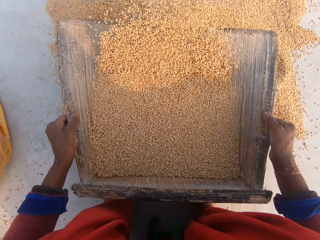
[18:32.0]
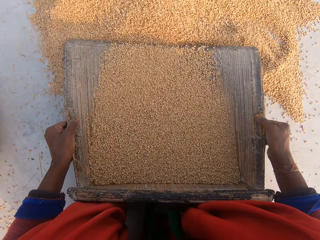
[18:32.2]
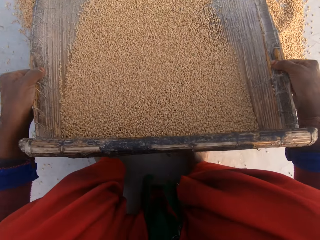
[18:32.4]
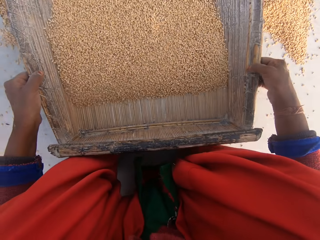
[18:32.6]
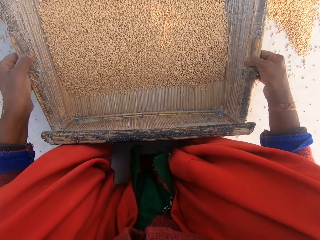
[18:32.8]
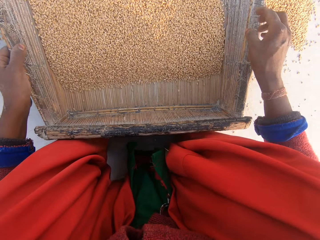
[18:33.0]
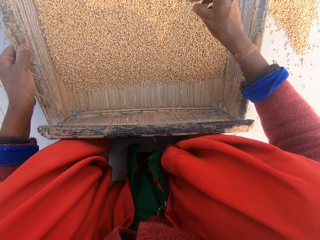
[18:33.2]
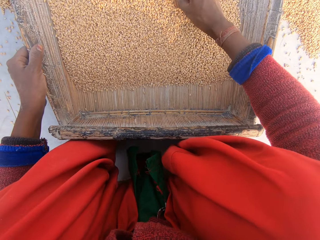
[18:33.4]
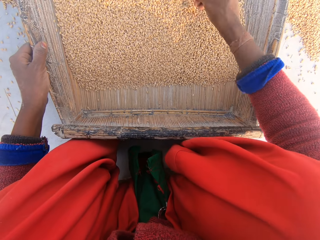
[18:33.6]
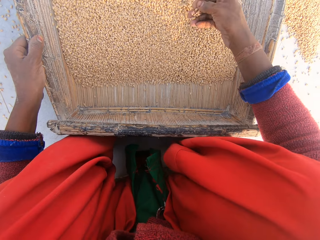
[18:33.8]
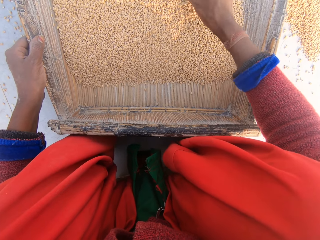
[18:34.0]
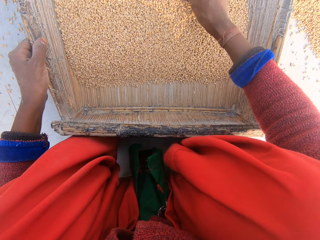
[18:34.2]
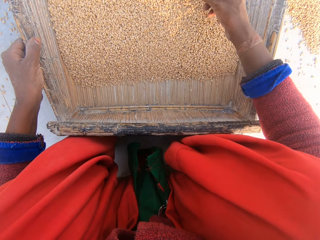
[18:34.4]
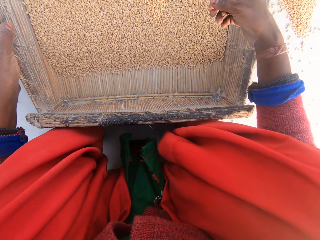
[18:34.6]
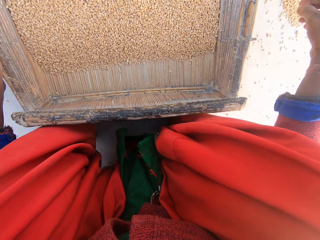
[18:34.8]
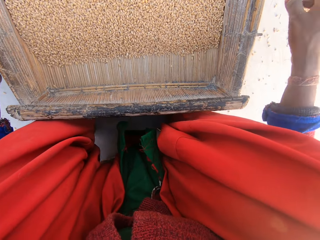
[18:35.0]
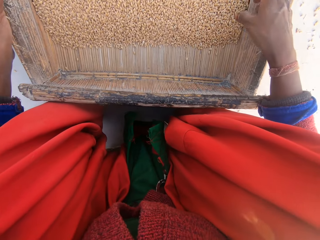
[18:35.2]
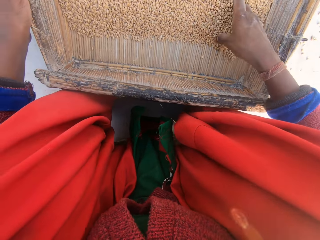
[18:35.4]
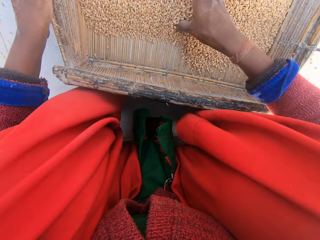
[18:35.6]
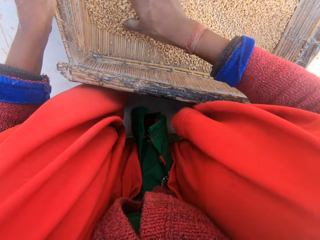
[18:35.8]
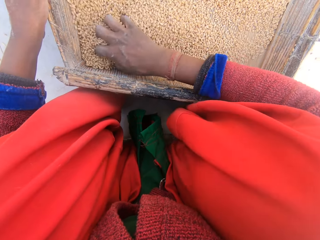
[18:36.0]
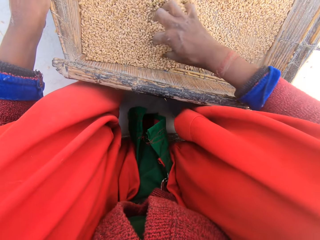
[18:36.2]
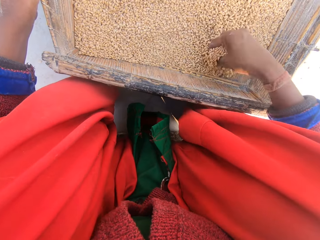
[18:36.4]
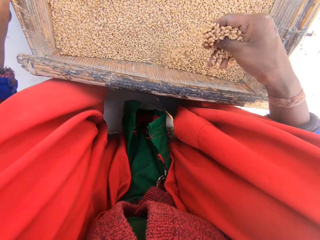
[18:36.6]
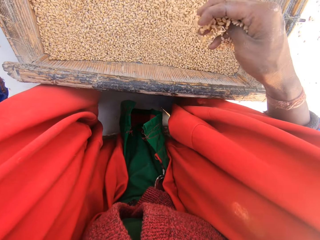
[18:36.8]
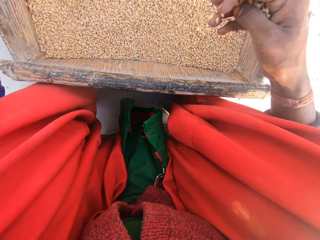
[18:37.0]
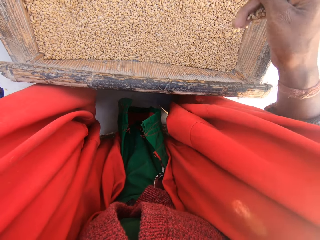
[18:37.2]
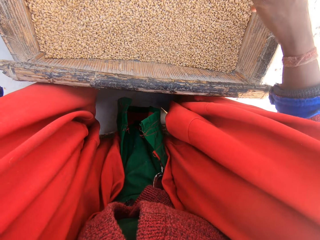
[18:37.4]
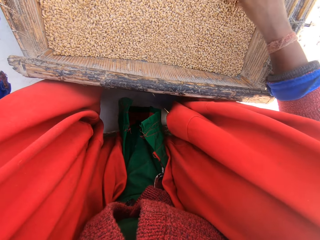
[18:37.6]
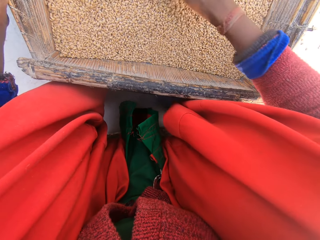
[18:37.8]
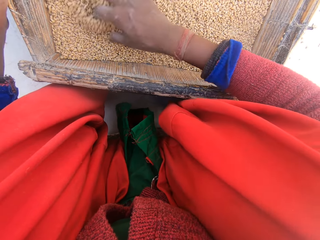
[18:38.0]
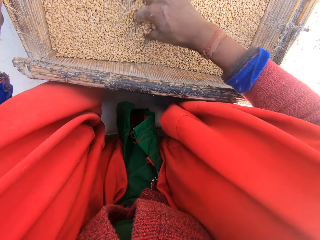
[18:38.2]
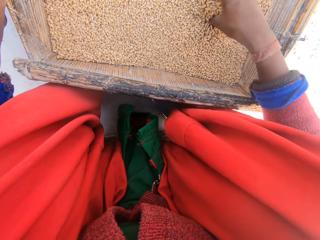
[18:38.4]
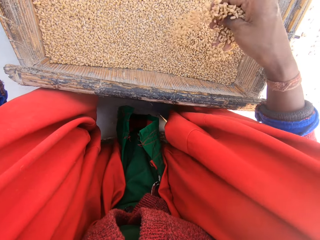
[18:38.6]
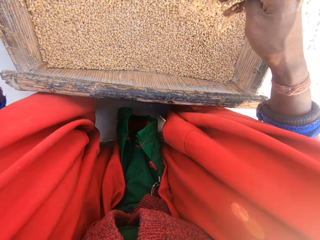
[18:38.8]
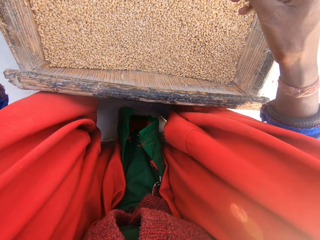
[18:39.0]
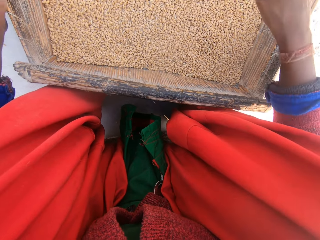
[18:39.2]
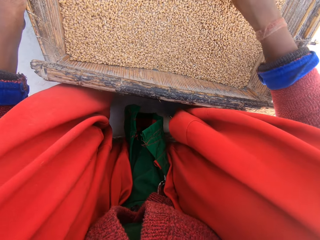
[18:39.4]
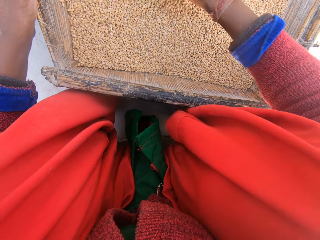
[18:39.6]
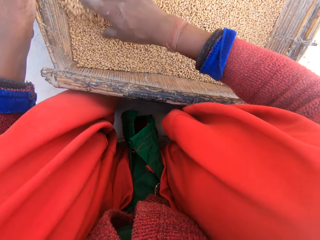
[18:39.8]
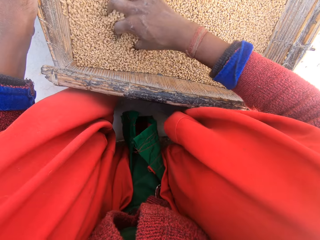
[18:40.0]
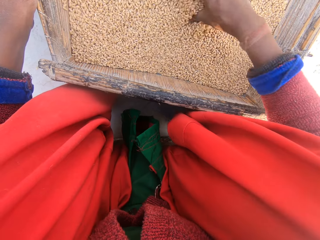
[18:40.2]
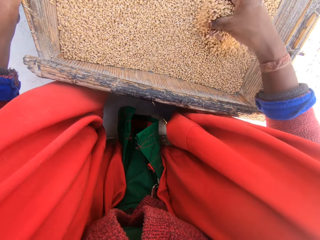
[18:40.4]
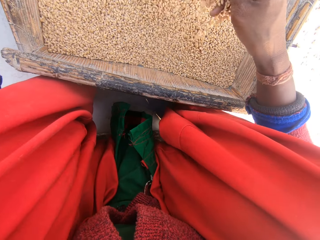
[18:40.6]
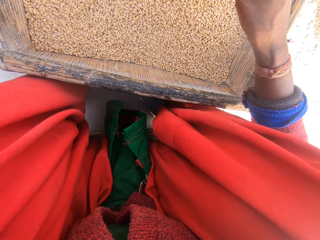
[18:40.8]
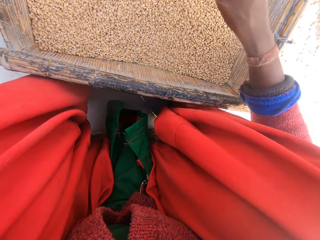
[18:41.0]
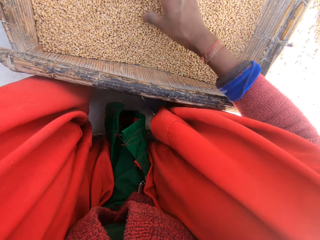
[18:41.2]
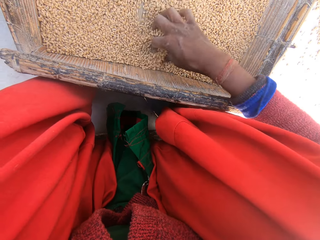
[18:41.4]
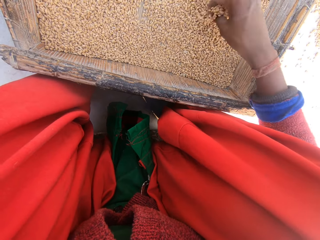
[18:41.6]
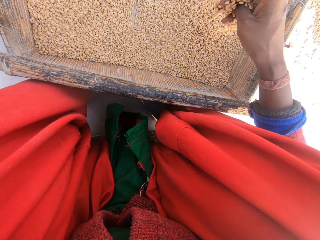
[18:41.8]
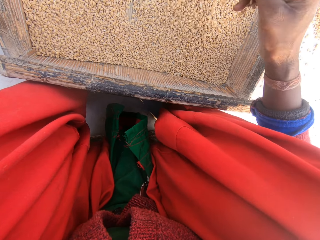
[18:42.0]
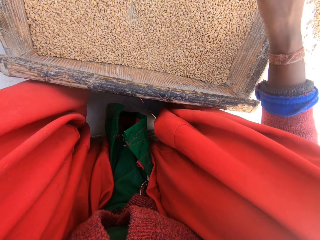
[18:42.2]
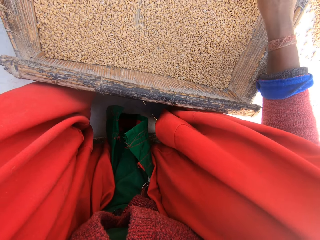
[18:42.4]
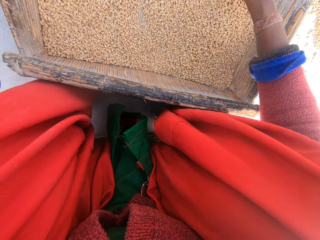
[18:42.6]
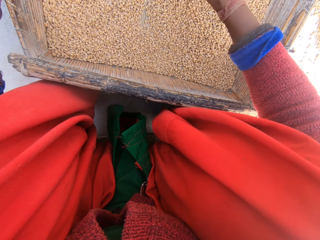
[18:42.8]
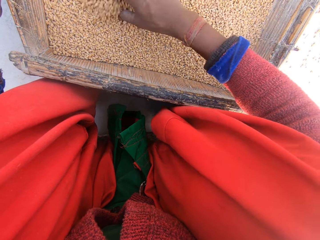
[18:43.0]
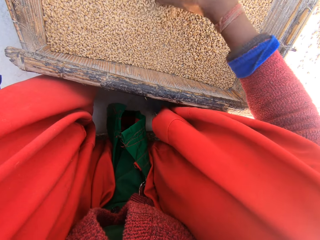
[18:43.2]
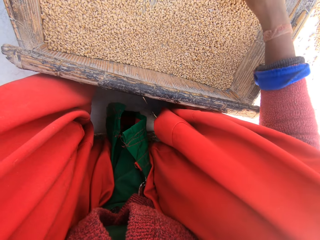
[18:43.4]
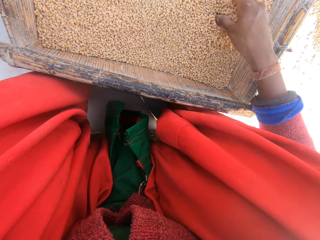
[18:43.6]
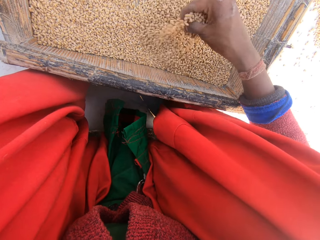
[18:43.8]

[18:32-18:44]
The camera wearer puts the sieve on top of the maize. They sieve the corn stock with the sieve. They pick up the corns with the hands and throw the corn. They inspect the millet. They pick up the corns with the hands.

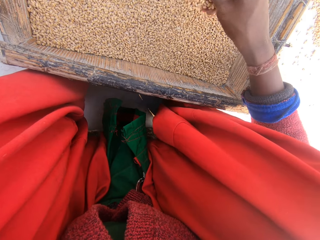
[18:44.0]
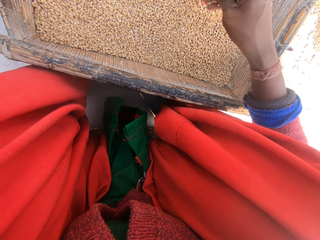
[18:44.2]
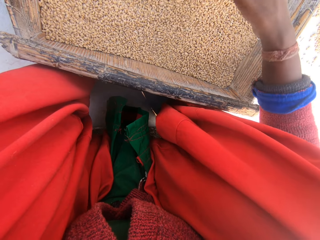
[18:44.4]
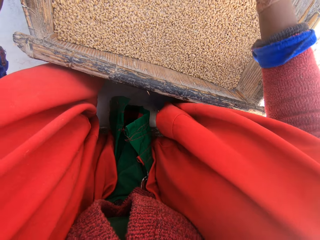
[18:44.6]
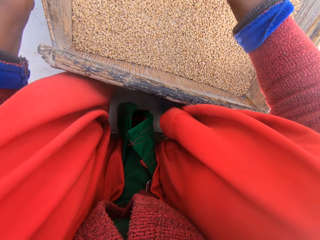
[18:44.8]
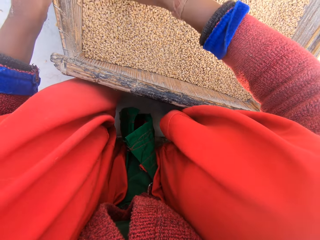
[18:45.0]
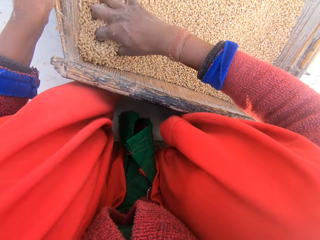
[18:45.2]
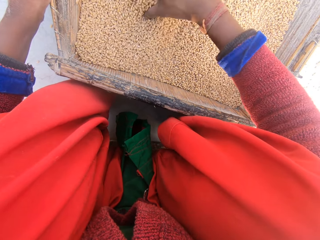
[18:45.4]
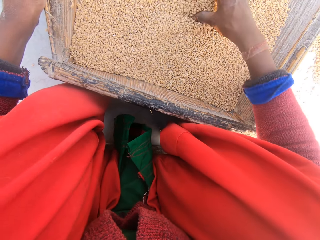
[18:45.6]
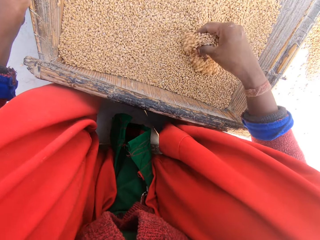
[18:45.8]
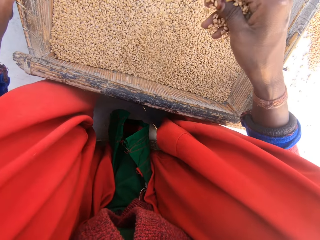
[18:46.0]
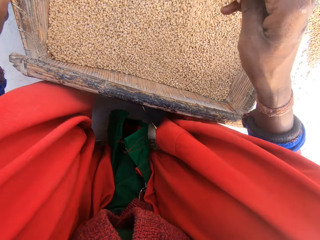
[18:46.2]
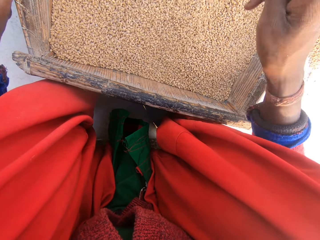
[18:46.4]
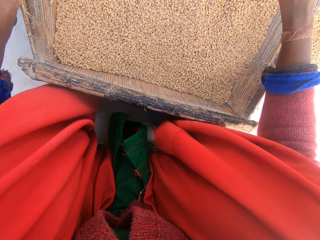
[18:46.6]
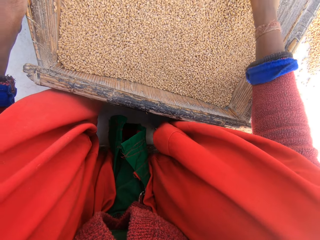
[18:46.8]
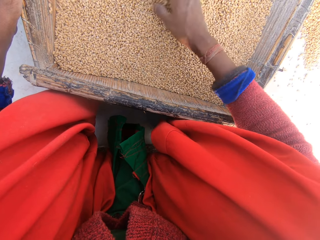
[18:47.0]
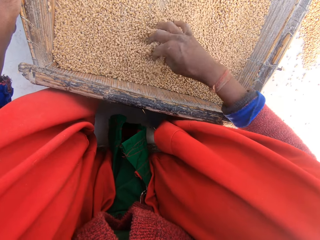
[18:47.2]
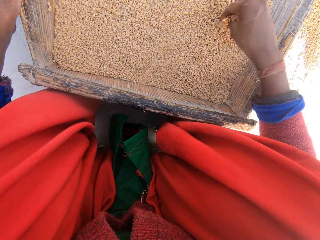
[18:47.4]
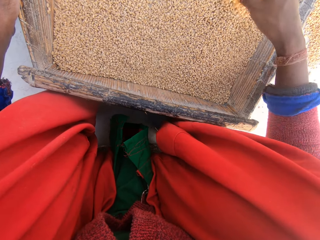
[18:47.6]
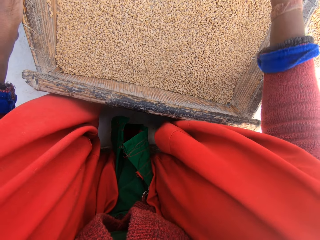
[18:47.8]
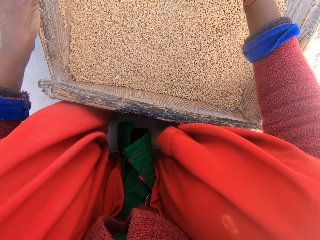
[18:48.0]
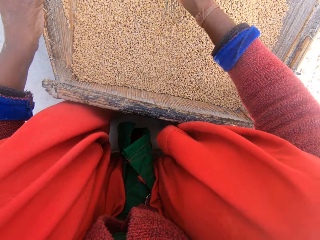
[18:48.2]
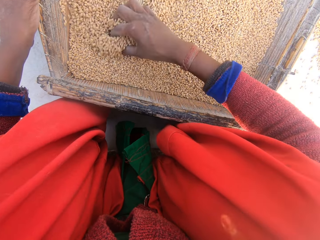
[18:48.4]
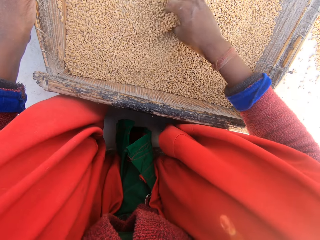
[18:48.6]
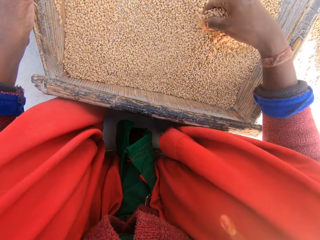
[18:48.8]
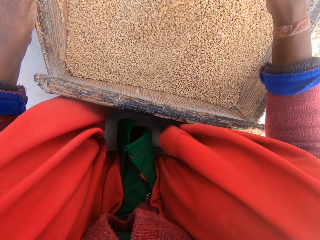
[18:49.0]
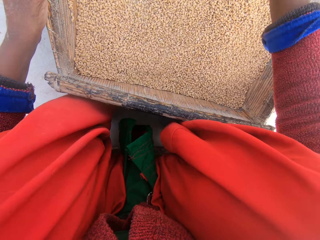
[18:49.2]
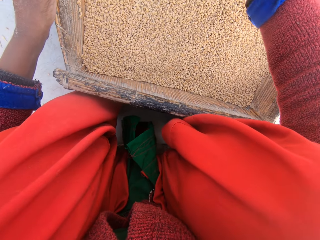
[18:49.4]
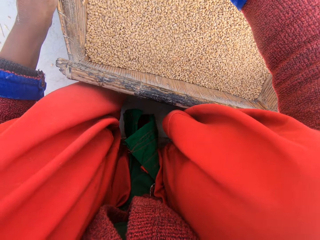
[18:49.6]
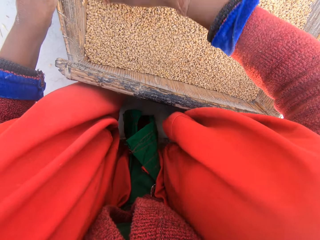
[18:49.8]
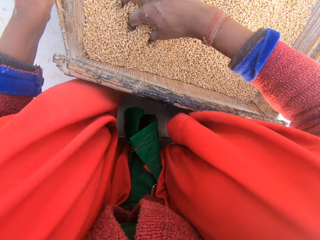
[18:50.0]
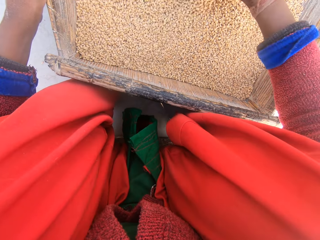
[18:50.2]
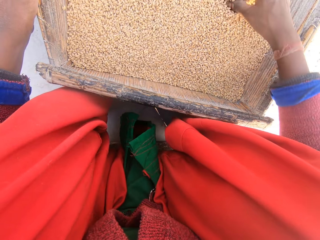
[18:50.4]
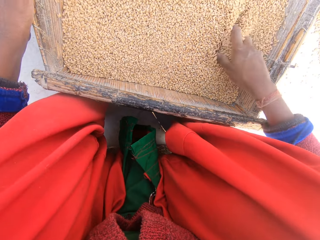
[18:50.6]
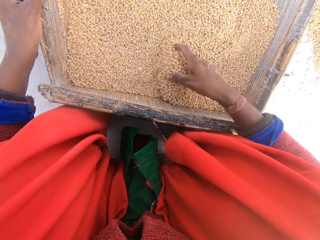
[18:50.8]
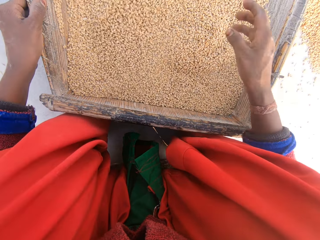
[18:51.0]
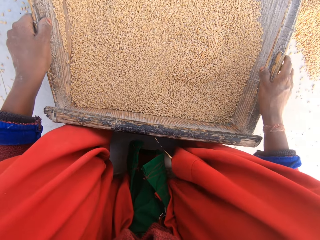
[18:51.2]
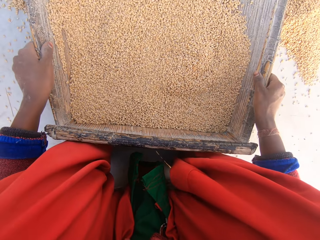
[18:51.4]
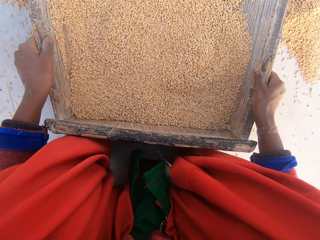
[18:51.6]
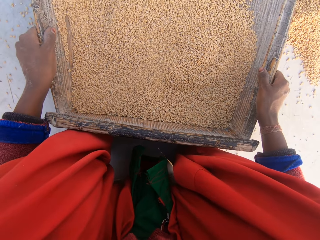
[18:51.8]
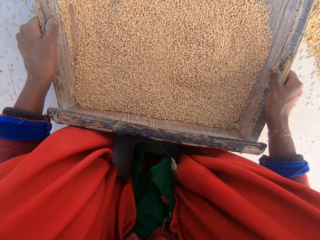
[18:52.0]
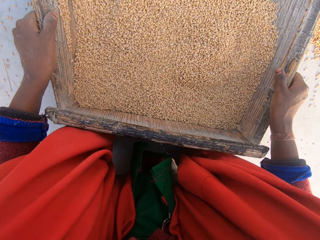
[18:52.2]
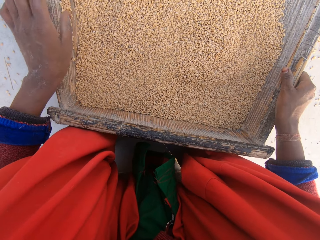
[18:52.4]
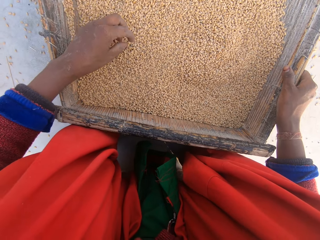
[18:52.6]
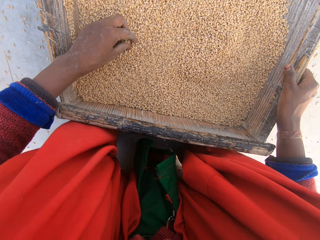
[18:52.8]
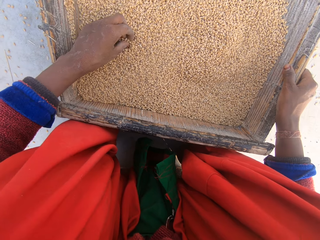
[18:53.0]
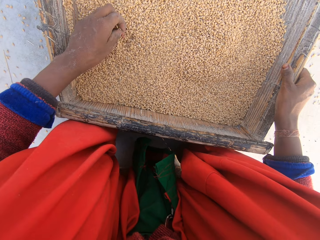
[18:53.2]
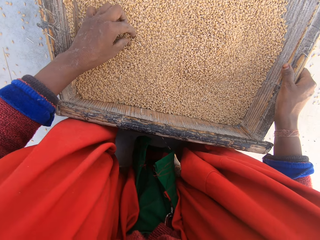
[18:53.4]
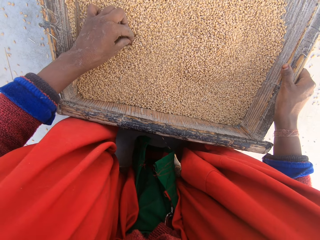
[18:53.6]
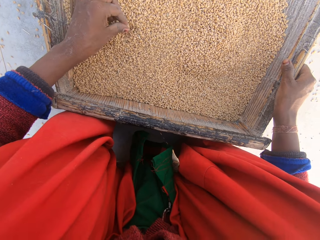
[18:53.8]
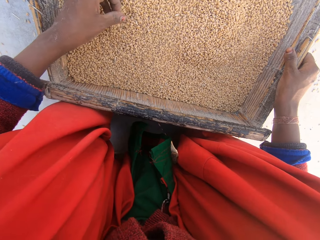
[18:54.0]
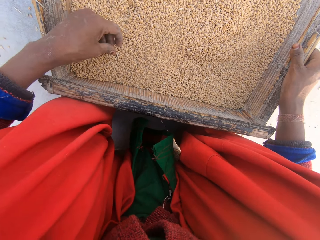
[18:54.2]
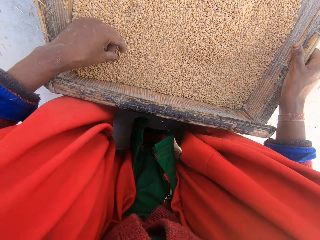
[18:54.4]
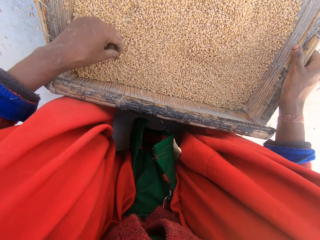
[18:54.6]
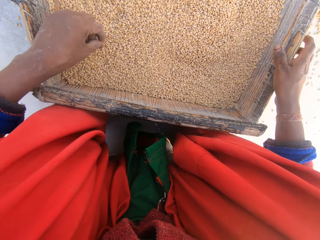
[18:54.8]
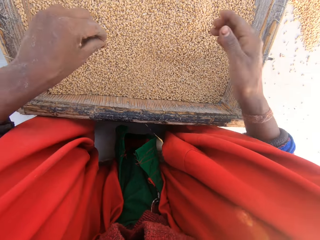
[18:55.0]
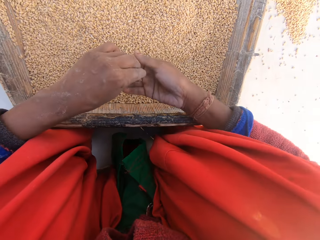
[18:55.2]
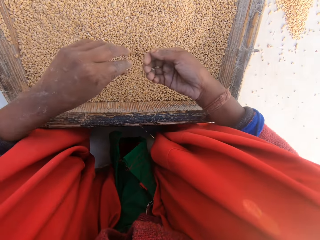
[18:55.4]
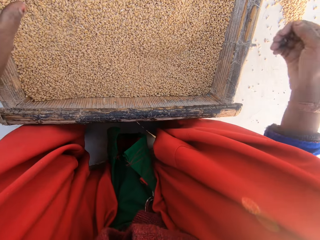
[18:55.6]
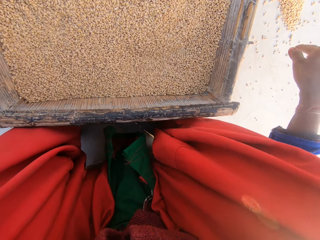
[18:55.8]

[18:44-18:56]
The camera wearer stares at the sieve. They hold the grain cleaner. They pick up the corns with the hands. They inspect the millet. They sing.
